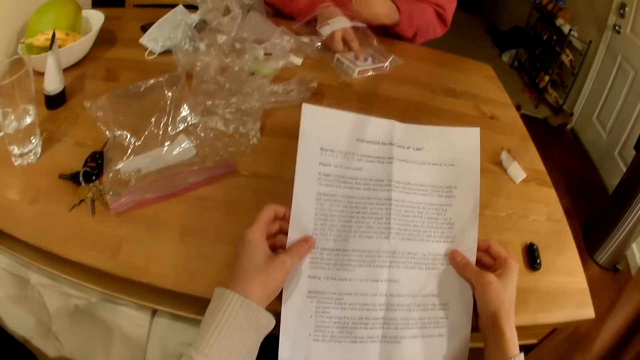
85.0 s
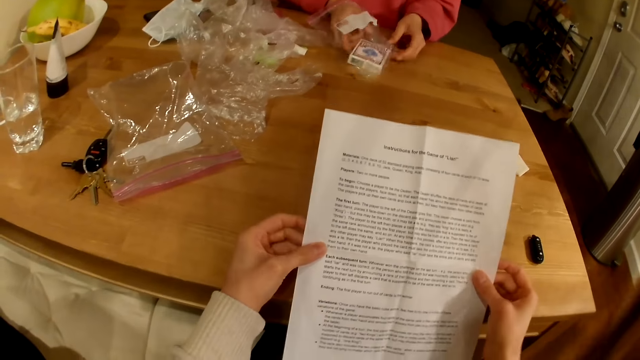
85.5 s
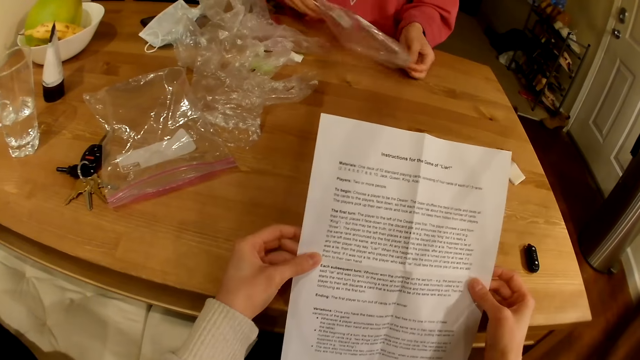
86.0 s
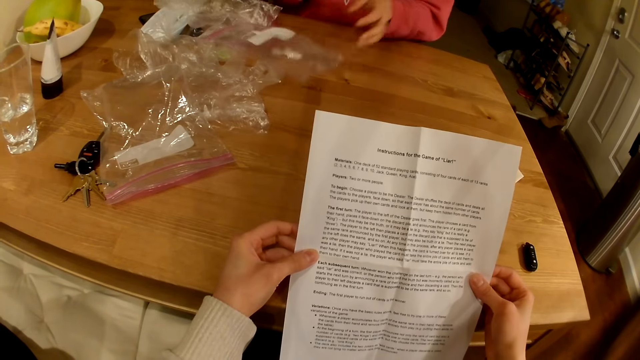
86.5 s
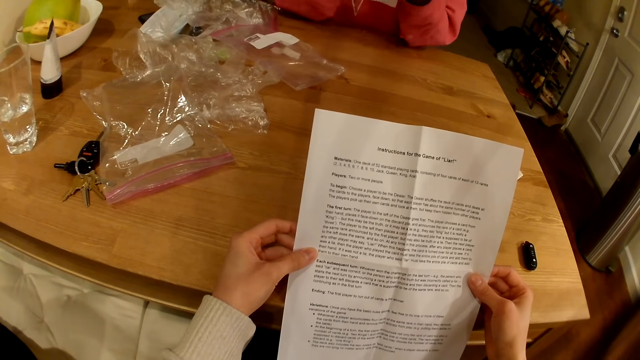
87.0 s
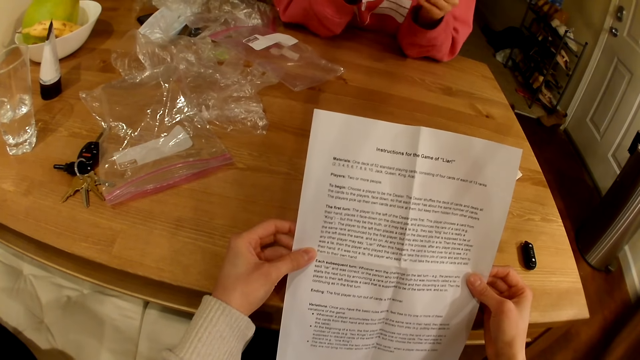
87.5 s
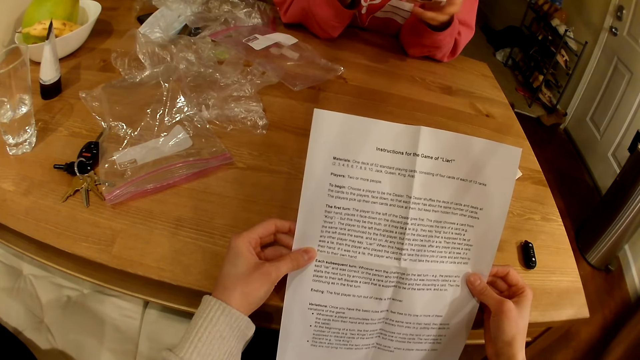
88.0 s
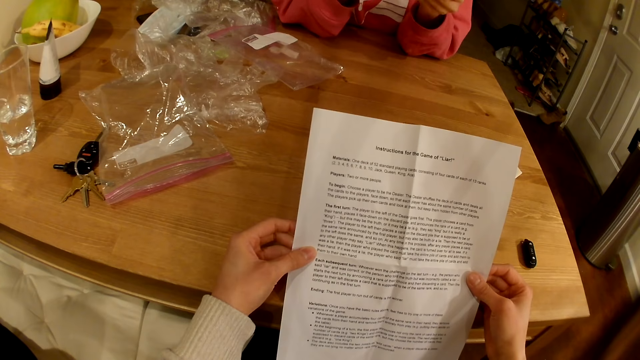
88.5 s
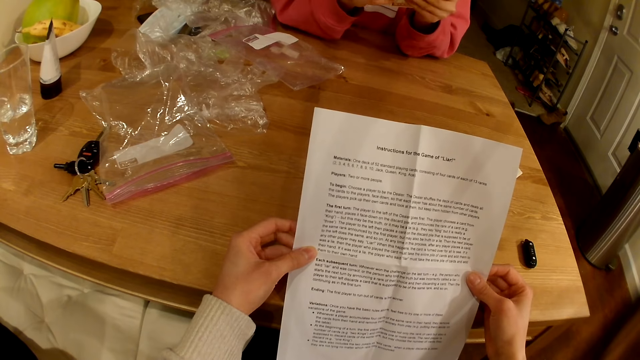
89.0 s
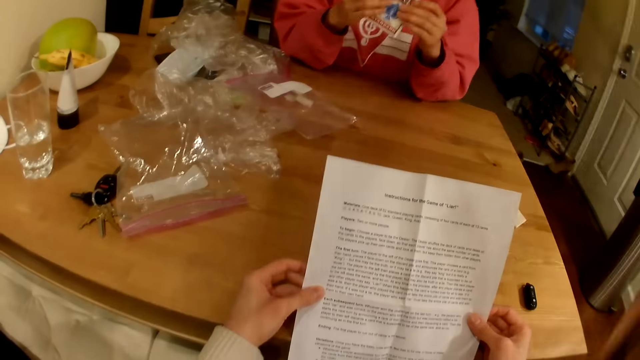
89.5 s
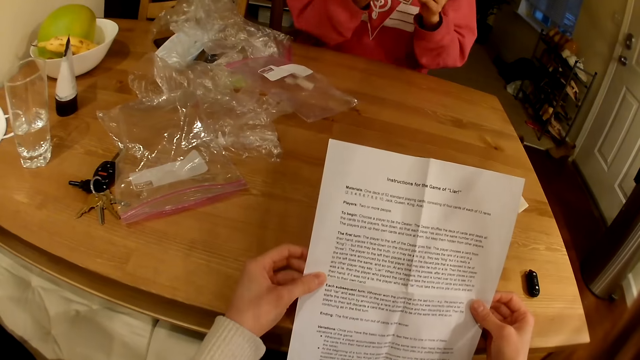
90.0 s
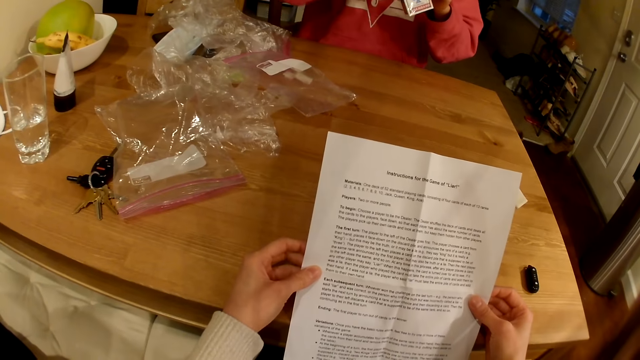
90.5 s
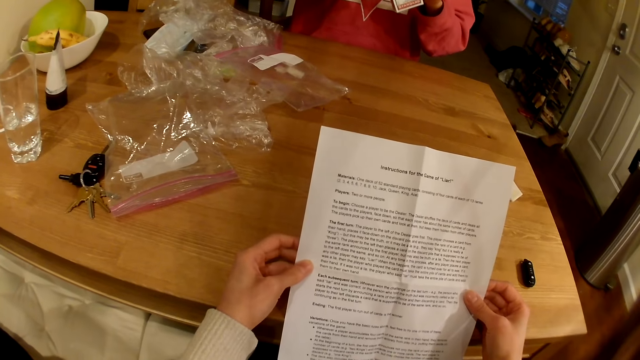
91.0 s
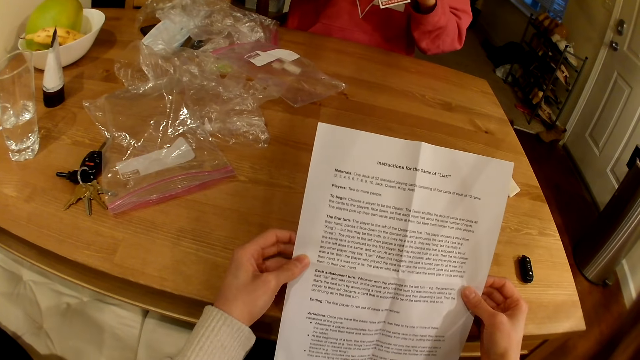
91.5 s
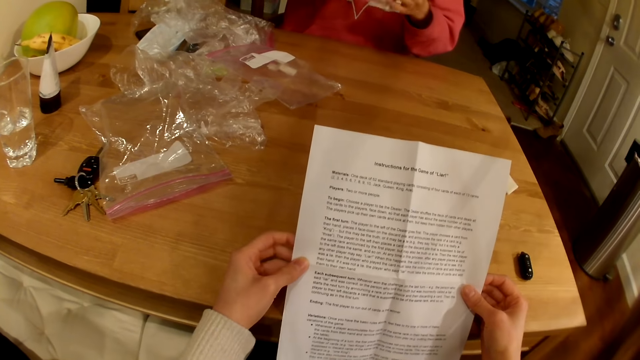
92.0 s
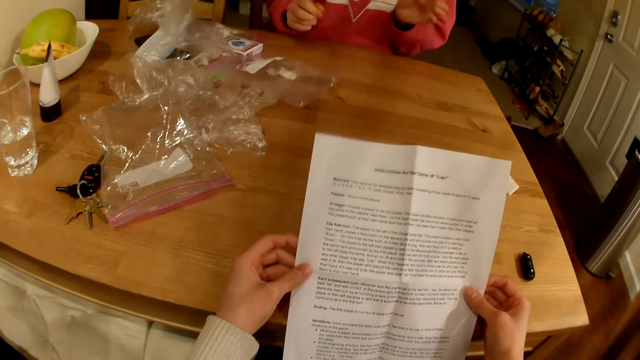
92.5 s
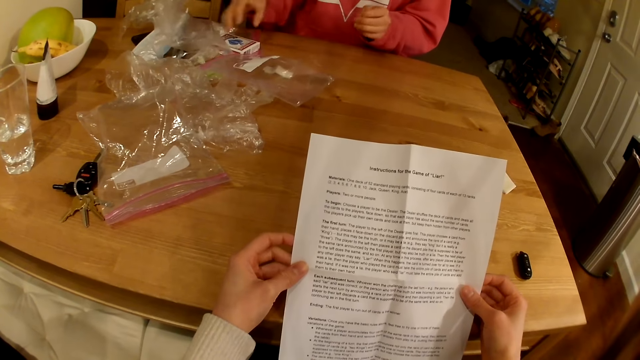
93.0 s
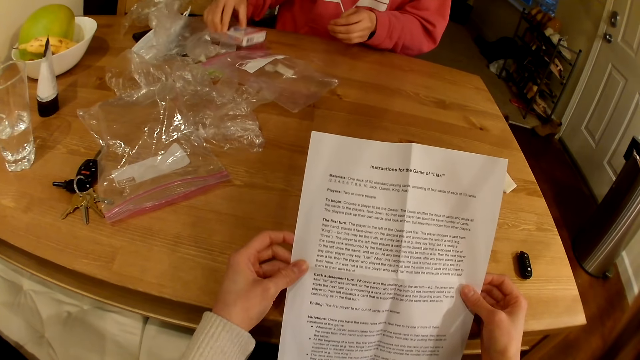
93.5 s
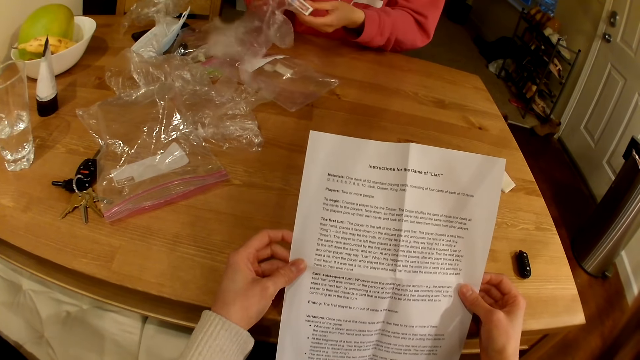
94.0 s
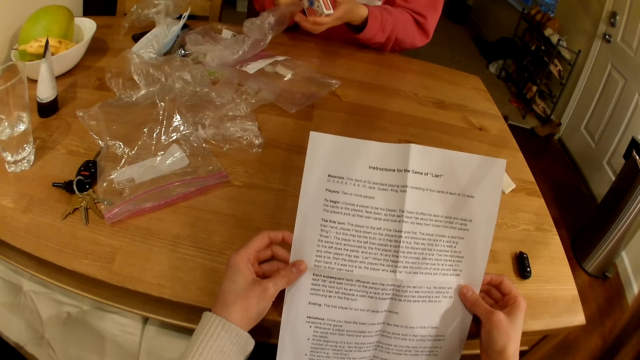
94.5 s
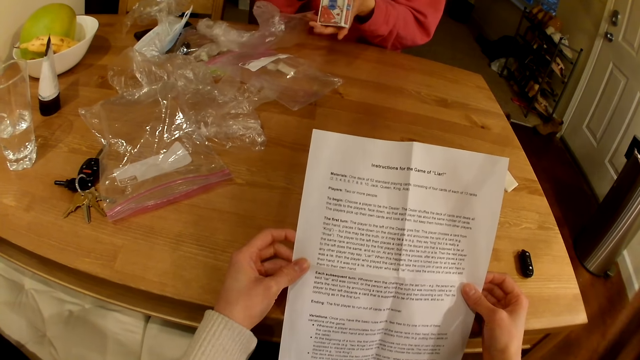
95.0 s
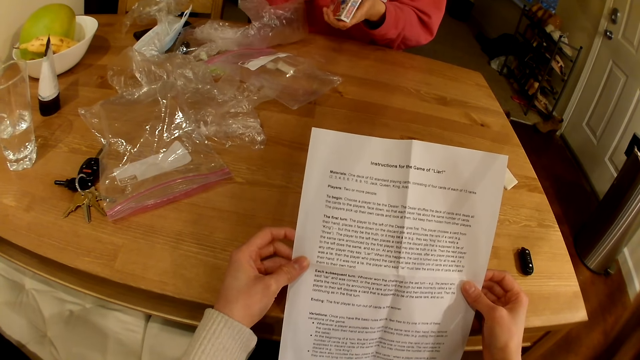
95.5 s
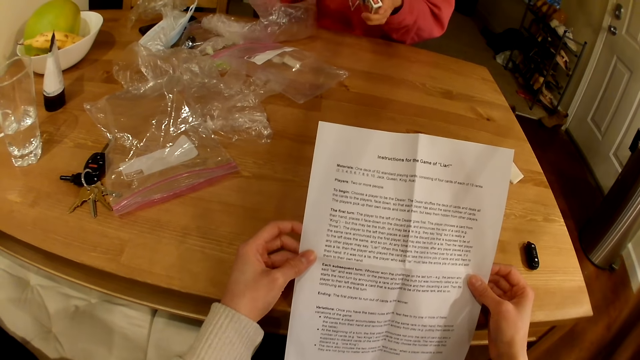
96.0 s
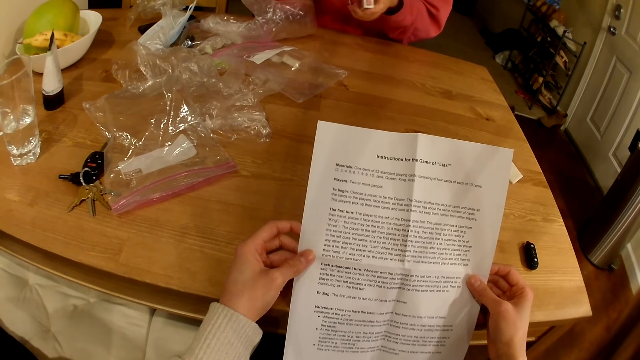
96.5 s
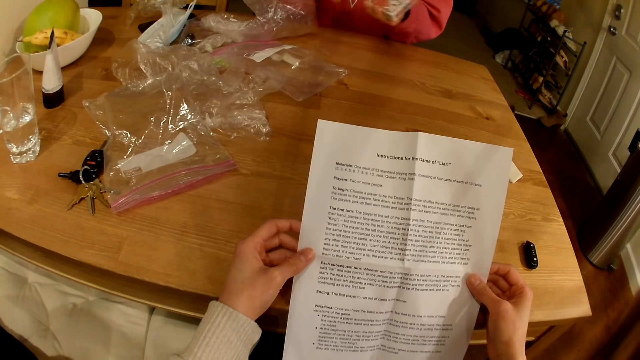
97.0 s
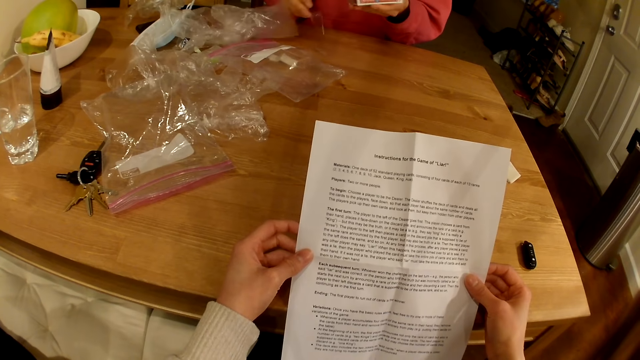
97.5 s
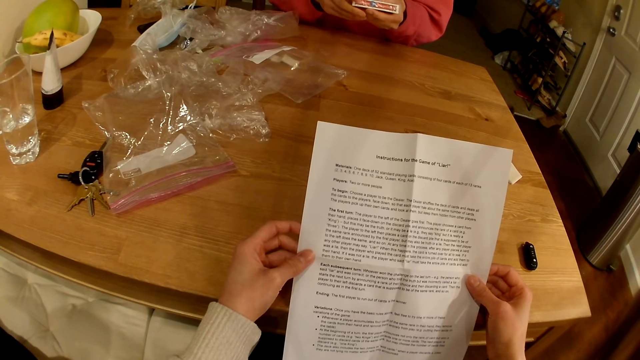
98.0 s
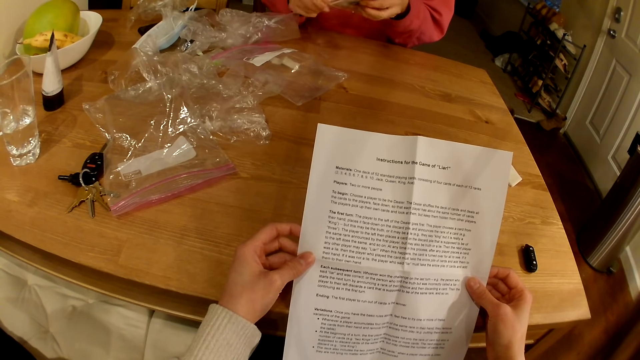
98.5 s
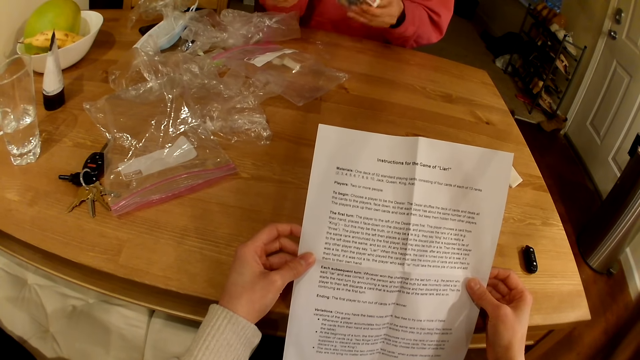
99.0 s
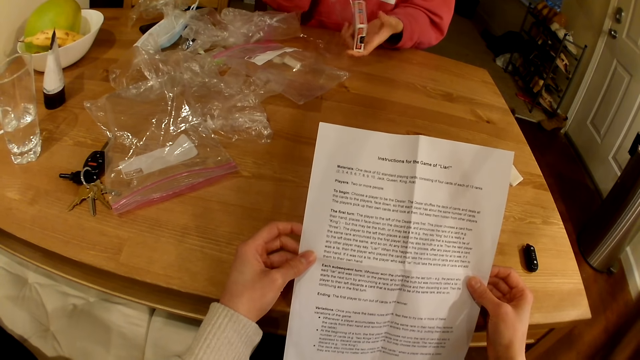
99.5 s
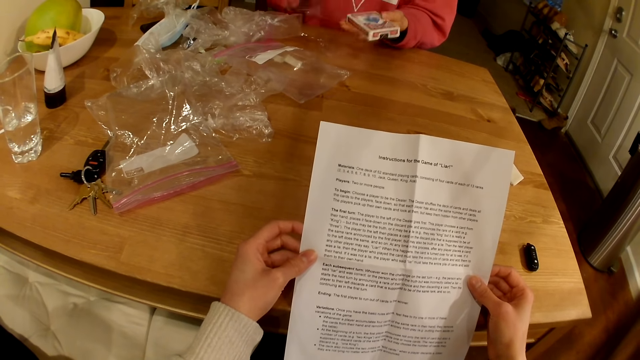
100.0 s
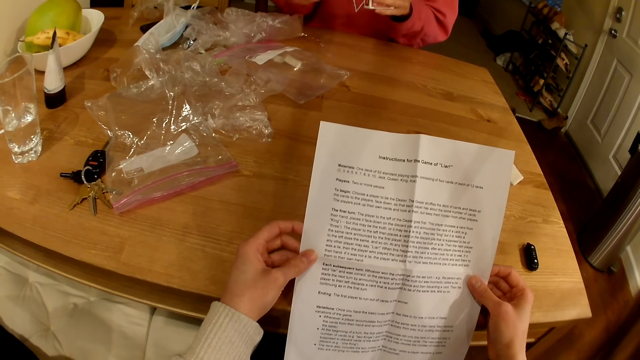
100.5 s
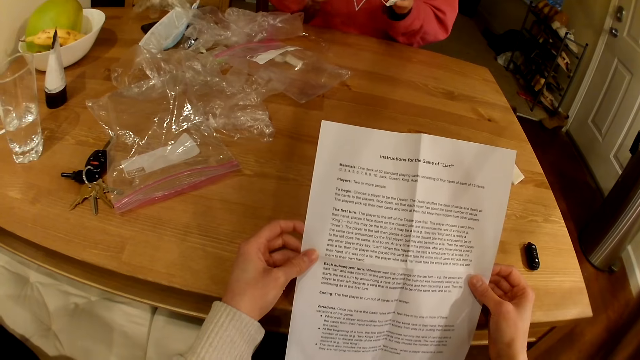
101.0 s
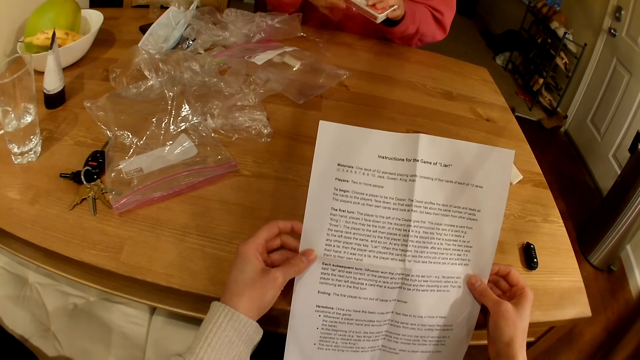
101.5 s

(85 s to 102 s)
A lady picks cards from the plastic bag. The lady opens the packet of cards and drops the packet of cards. The camera wearer picks up the packet of cards. The lady opens the packet of cards.

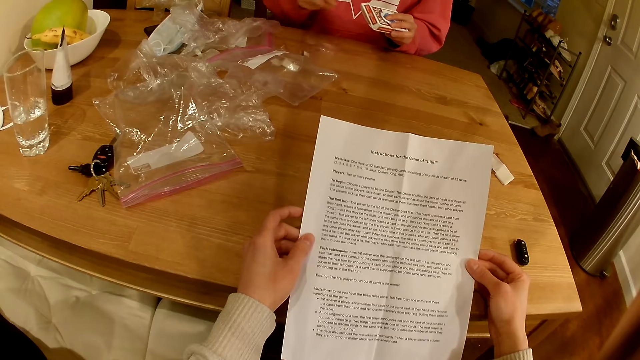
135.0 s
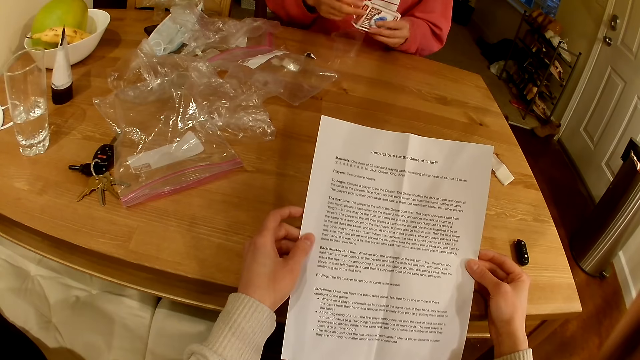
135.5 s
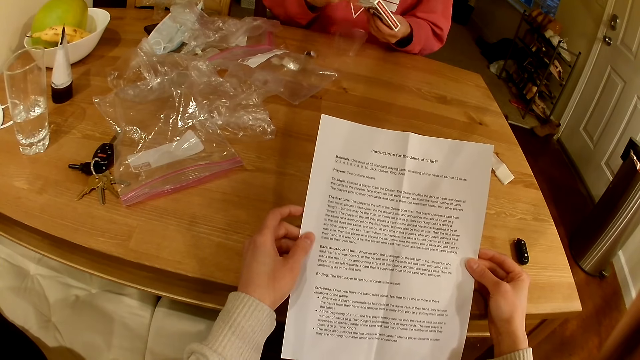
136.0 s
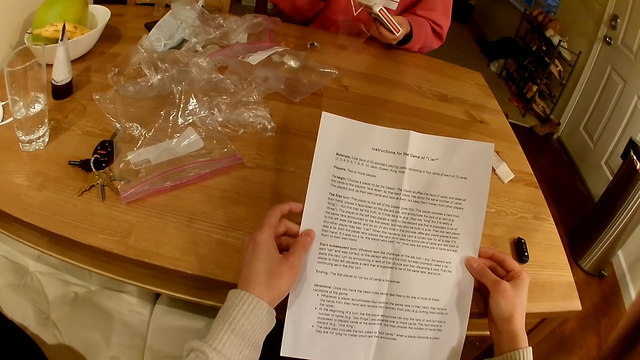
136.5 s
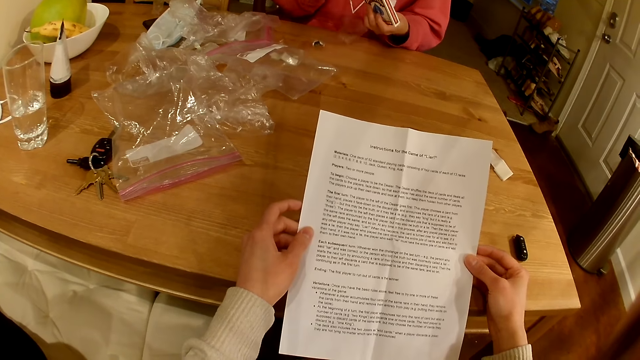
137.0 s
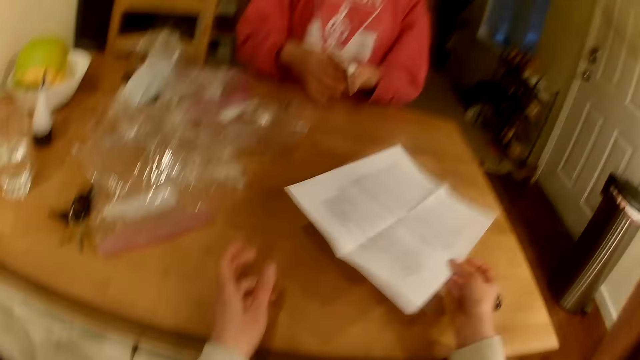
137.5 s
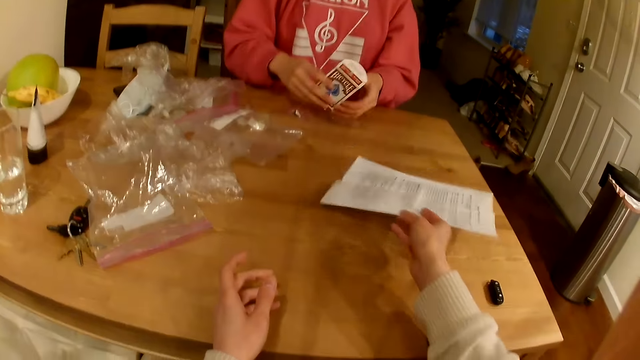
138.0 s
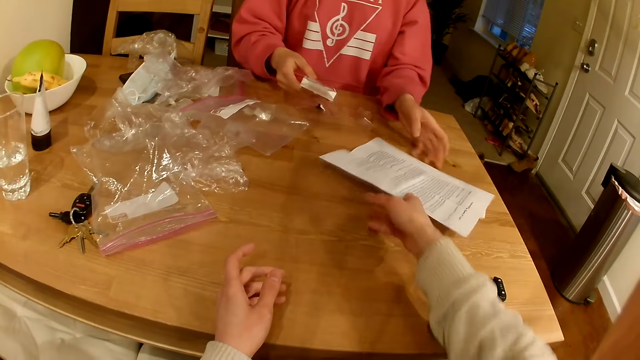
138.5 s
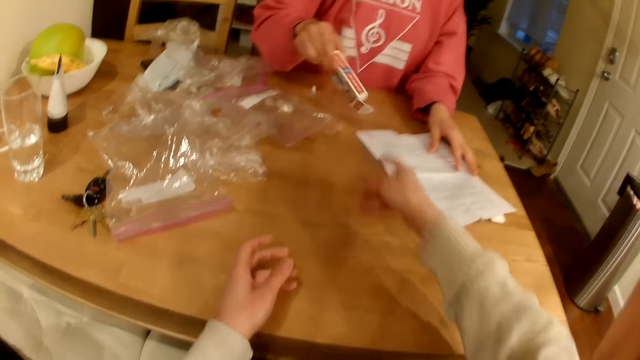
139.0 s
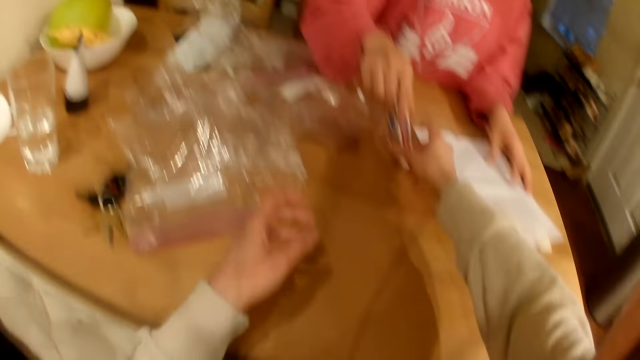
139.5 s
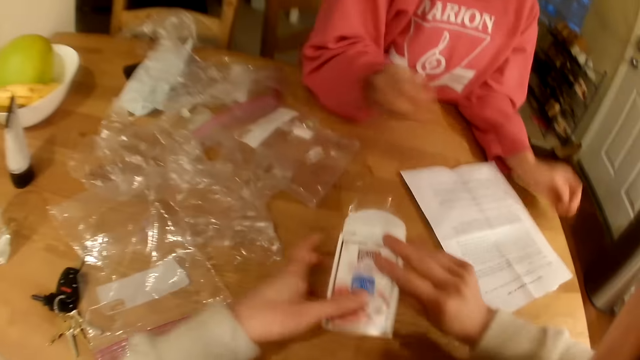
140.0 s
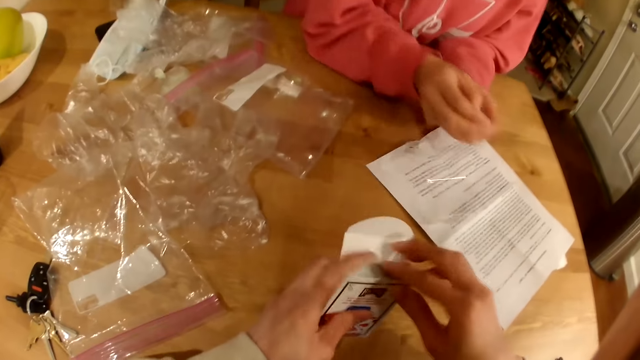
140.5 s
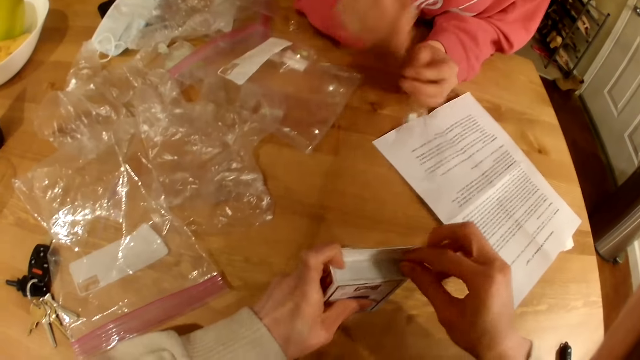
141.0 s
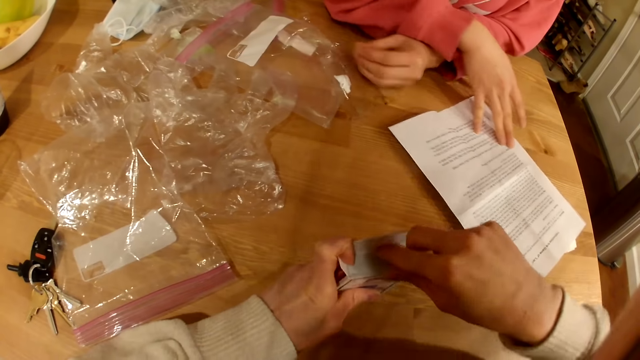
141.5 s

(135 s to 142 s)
A woman holds the box of cards with both hands. The camera wearer hands the instruction paper to the woman. The woman hands the box of the cards to the camera wearer.
